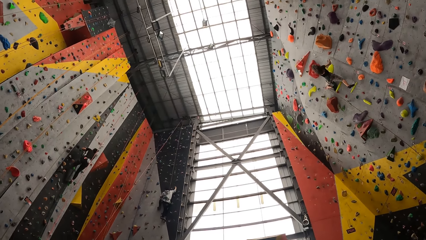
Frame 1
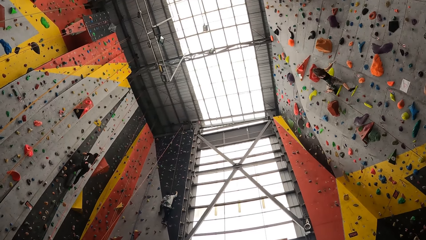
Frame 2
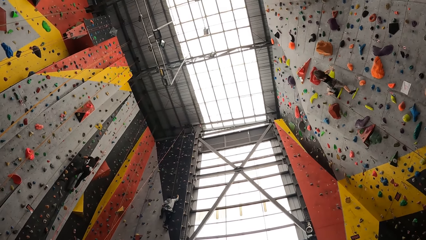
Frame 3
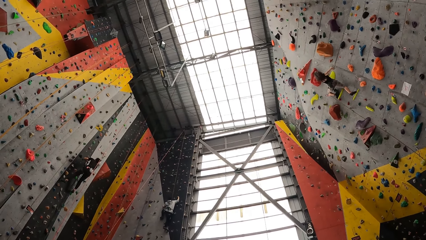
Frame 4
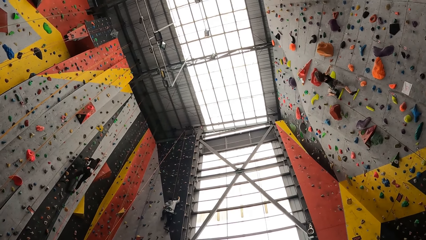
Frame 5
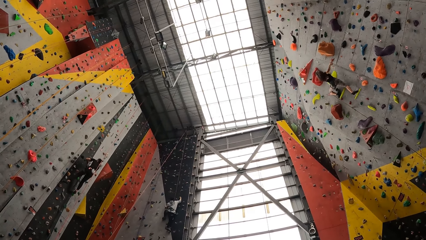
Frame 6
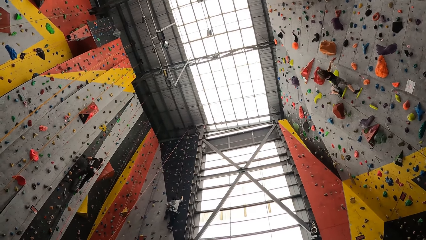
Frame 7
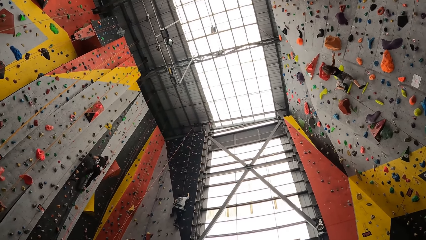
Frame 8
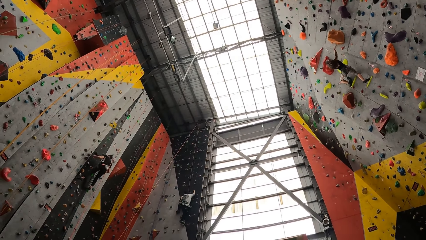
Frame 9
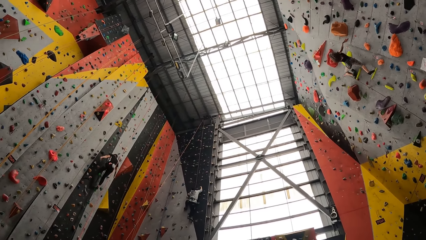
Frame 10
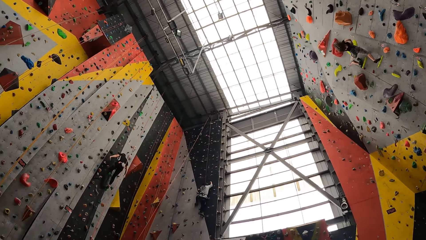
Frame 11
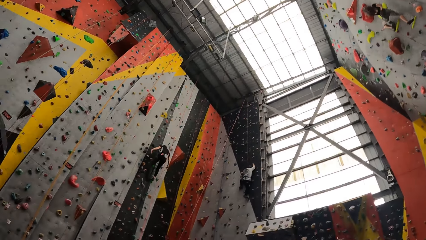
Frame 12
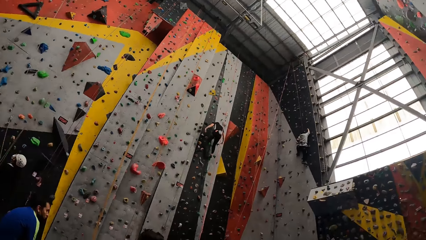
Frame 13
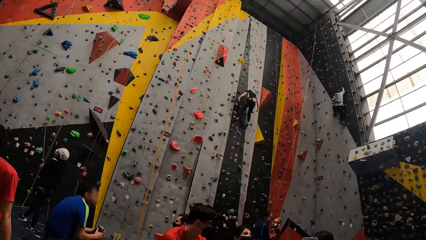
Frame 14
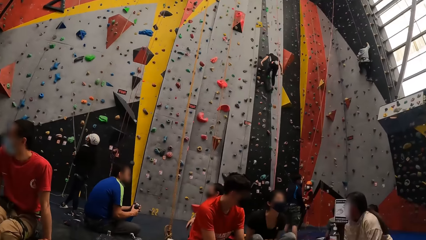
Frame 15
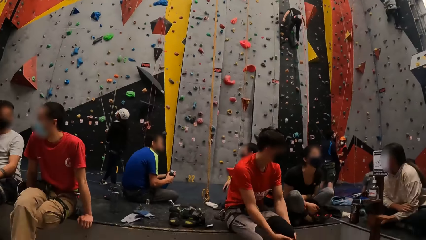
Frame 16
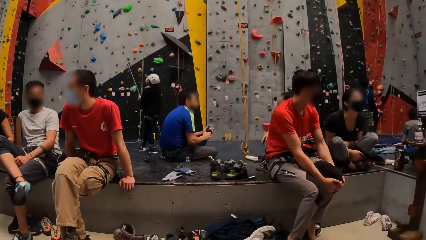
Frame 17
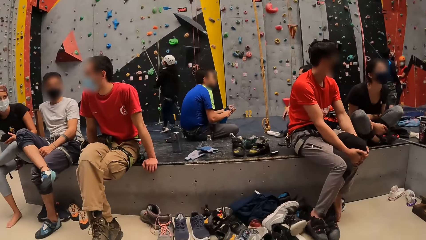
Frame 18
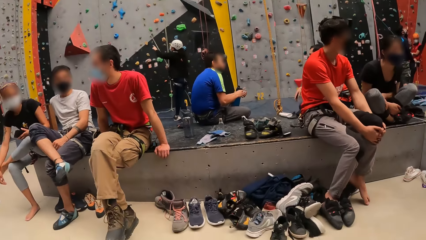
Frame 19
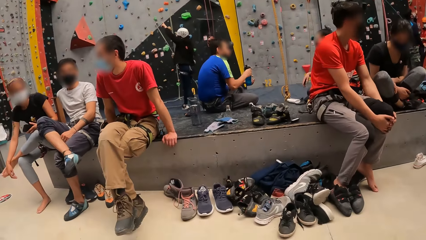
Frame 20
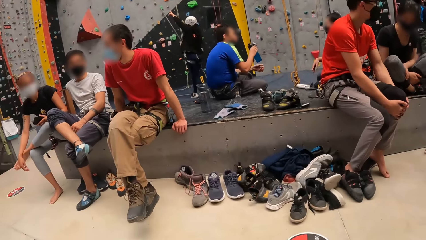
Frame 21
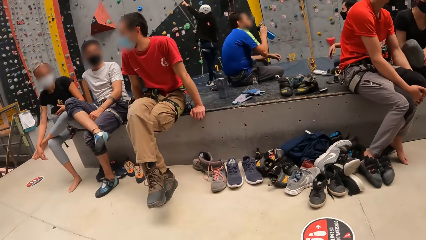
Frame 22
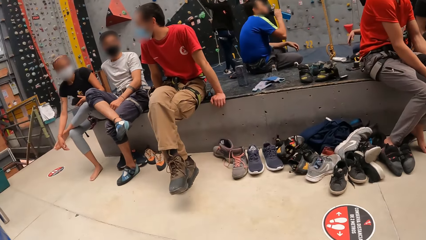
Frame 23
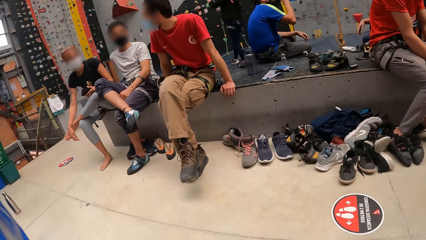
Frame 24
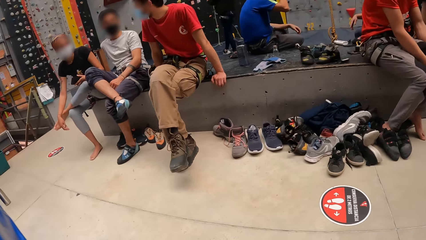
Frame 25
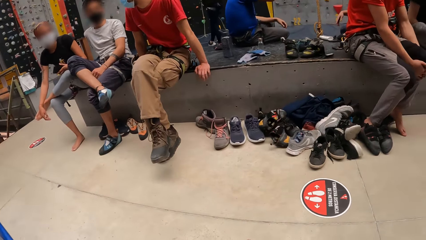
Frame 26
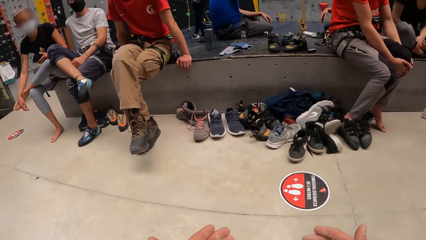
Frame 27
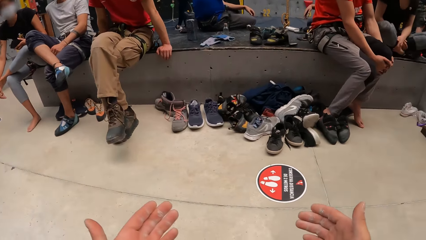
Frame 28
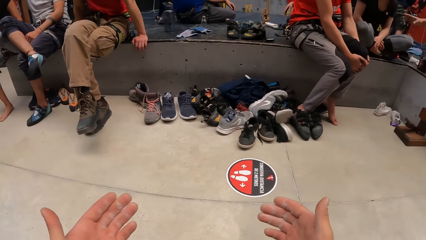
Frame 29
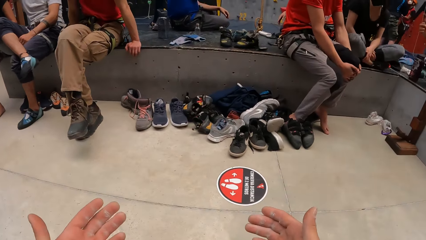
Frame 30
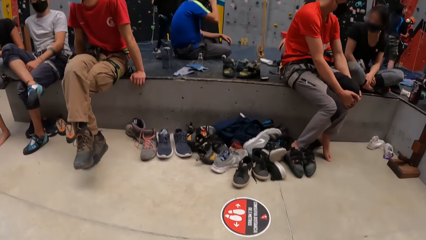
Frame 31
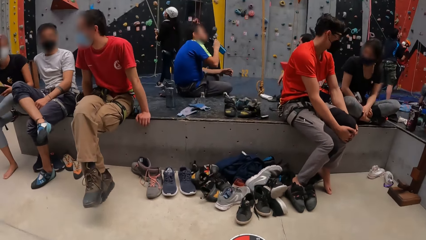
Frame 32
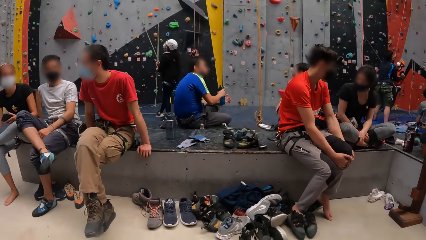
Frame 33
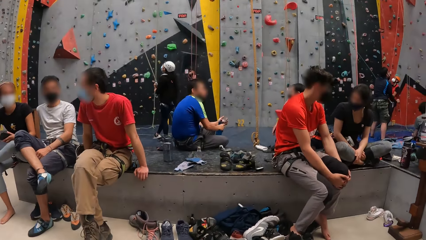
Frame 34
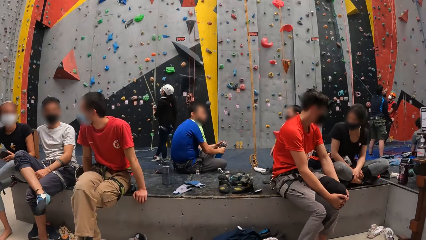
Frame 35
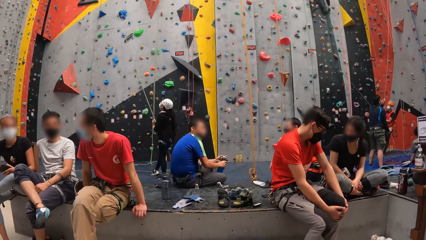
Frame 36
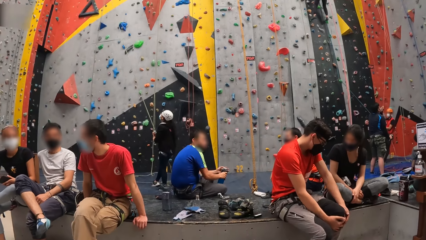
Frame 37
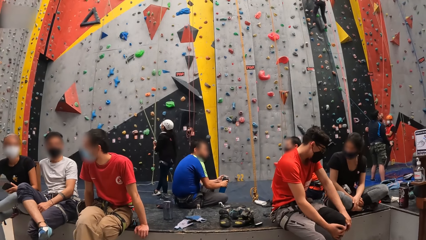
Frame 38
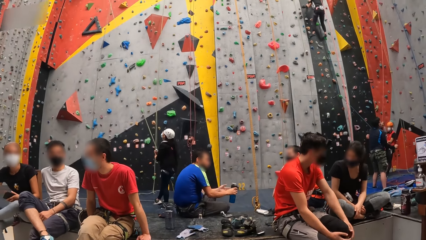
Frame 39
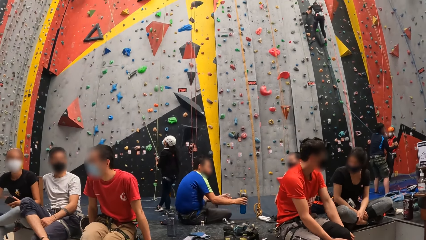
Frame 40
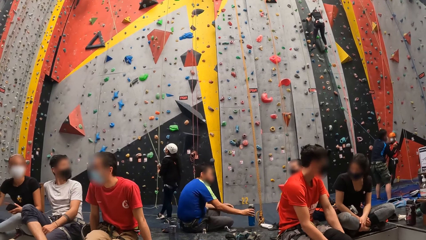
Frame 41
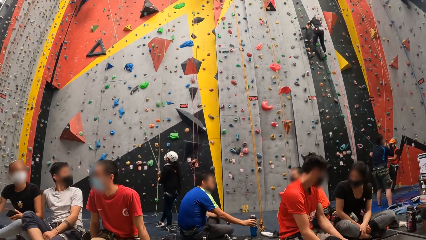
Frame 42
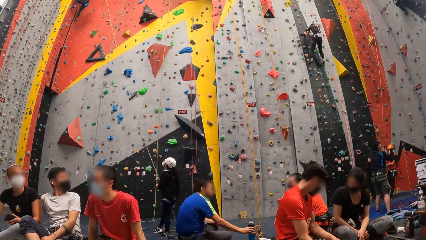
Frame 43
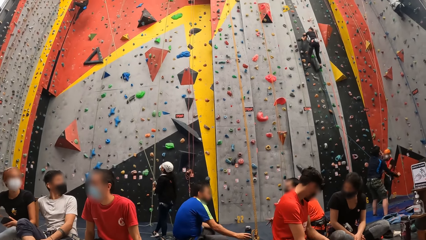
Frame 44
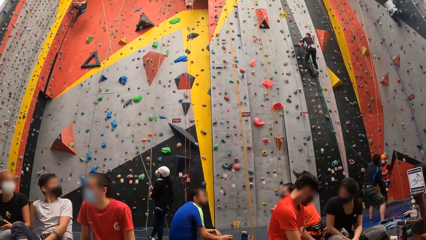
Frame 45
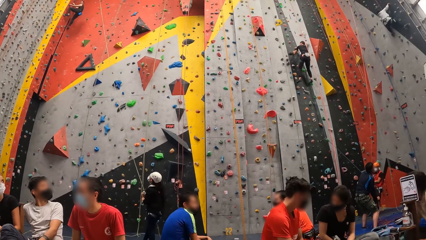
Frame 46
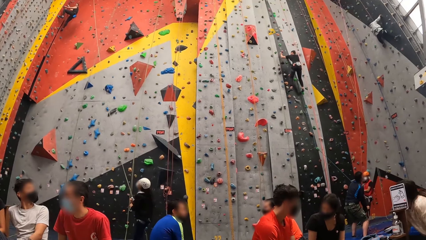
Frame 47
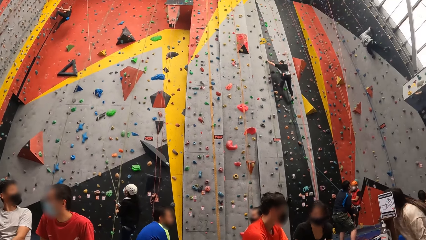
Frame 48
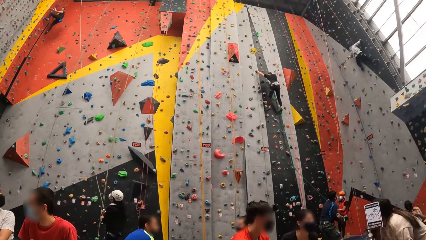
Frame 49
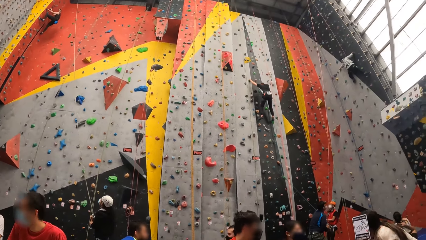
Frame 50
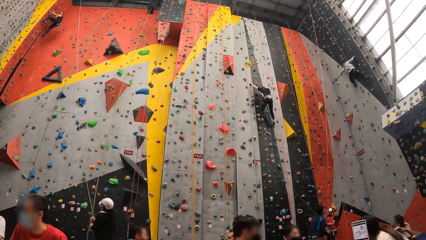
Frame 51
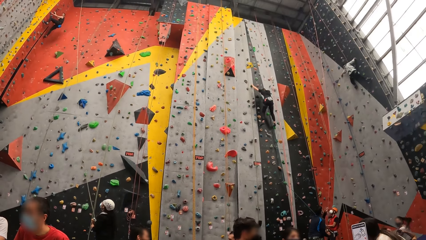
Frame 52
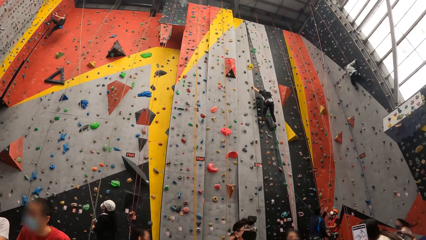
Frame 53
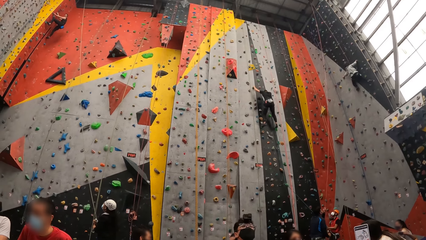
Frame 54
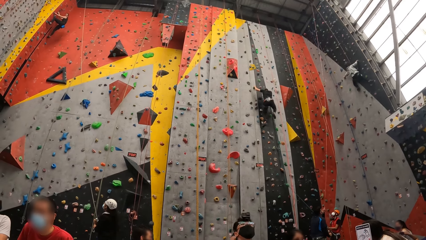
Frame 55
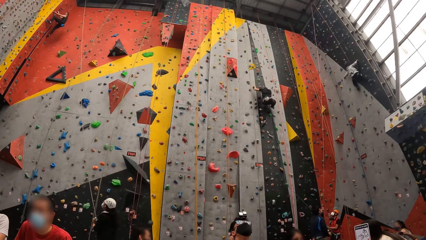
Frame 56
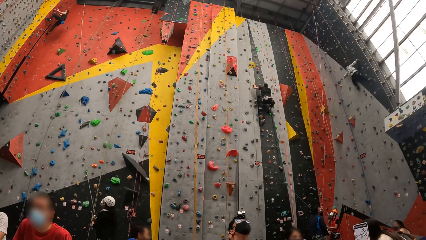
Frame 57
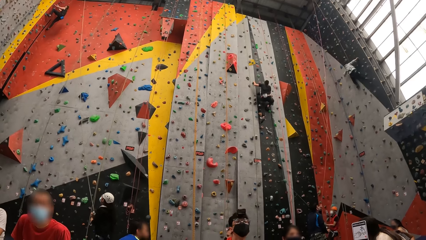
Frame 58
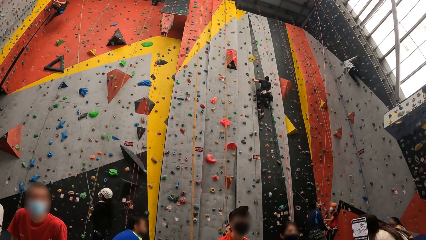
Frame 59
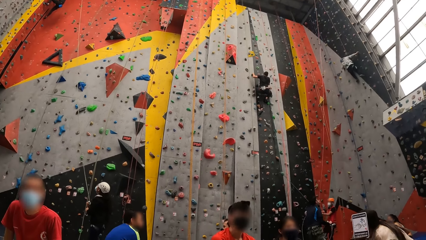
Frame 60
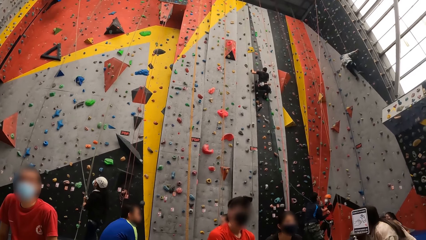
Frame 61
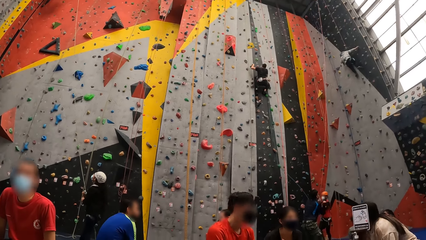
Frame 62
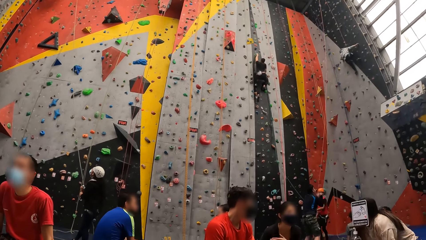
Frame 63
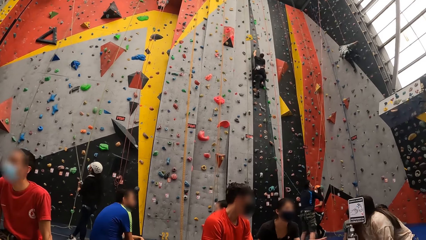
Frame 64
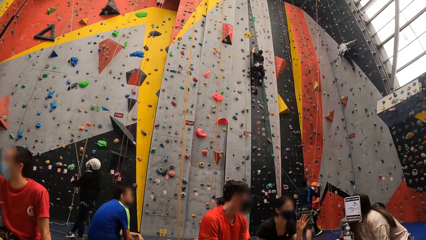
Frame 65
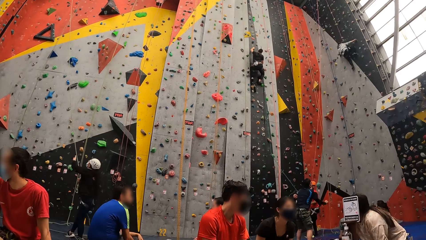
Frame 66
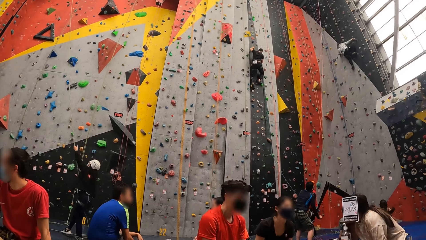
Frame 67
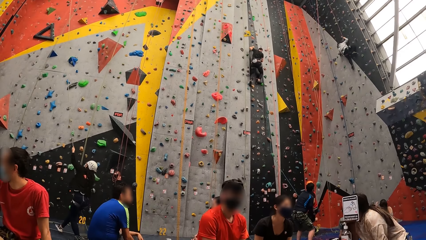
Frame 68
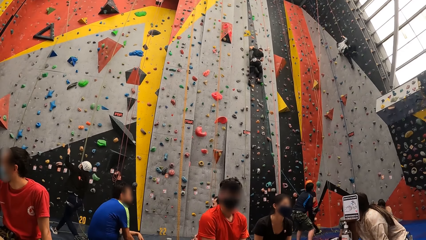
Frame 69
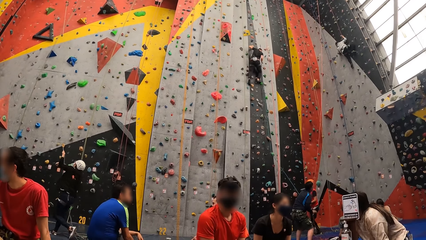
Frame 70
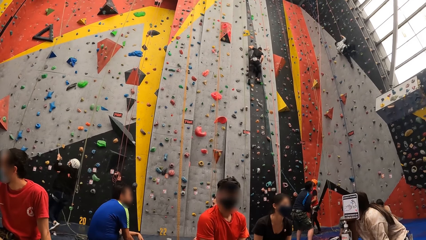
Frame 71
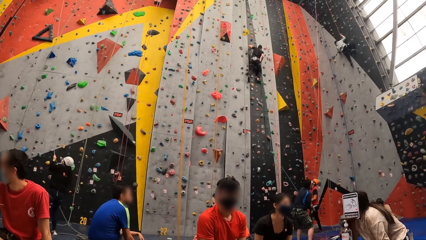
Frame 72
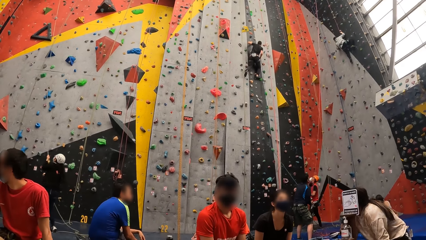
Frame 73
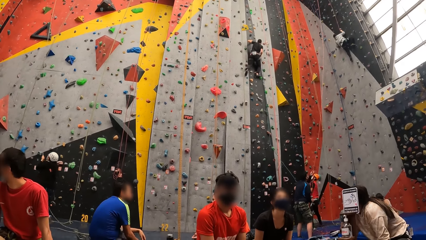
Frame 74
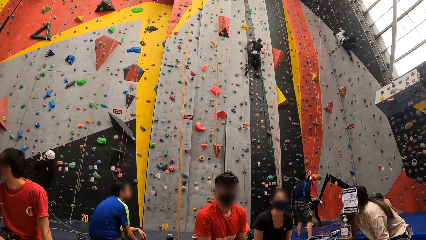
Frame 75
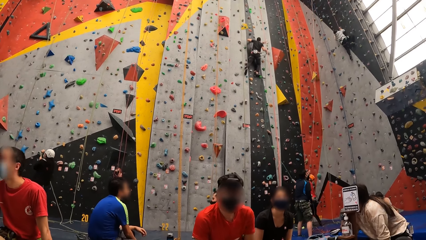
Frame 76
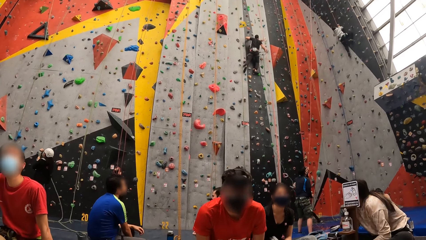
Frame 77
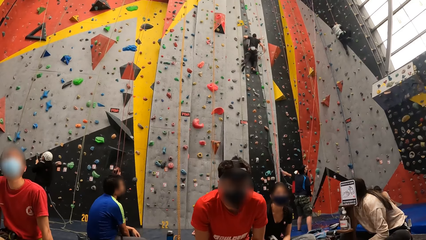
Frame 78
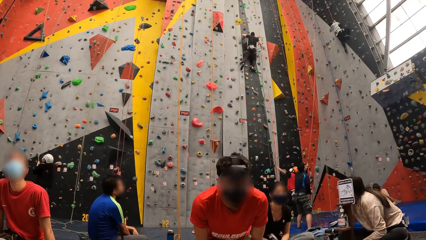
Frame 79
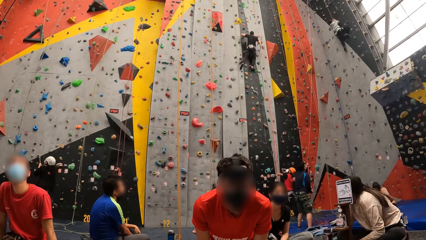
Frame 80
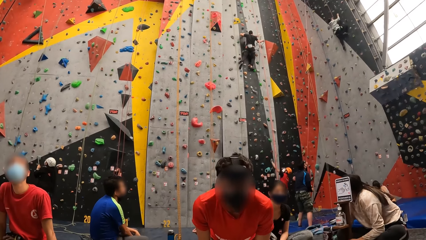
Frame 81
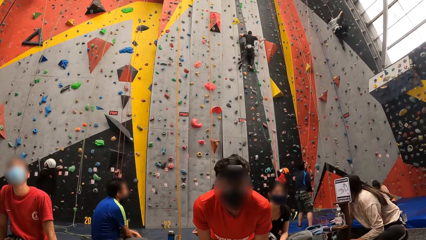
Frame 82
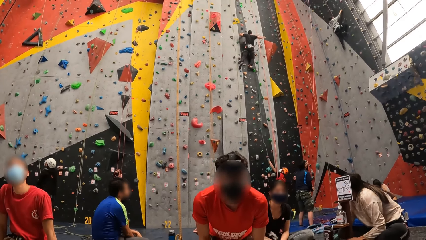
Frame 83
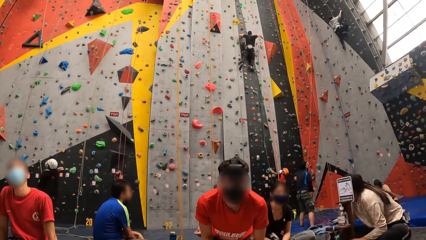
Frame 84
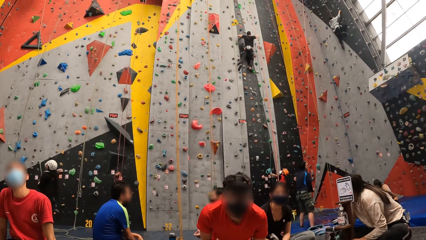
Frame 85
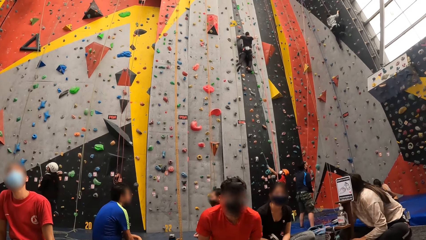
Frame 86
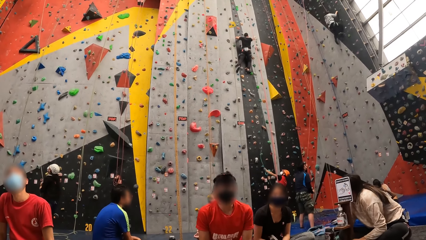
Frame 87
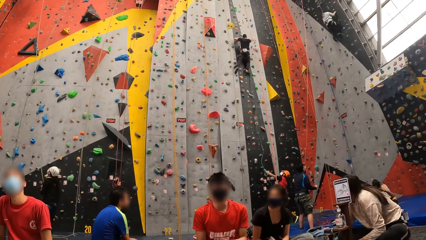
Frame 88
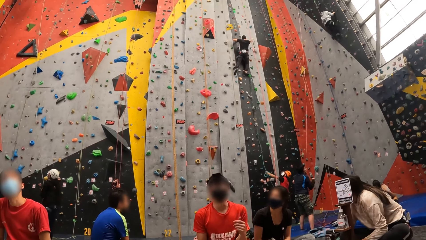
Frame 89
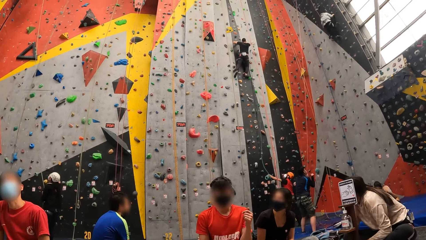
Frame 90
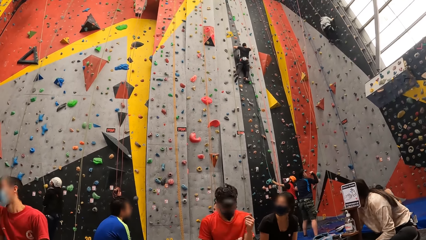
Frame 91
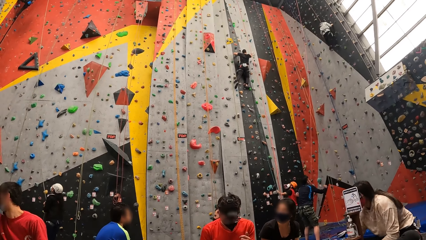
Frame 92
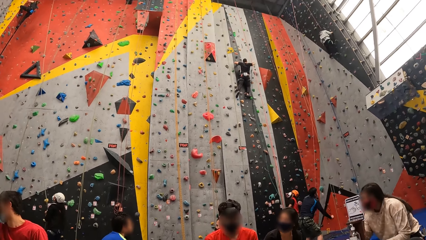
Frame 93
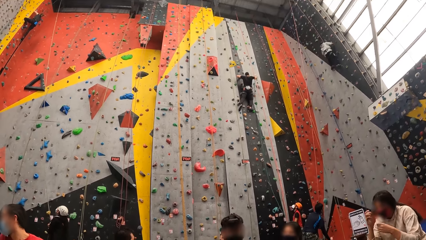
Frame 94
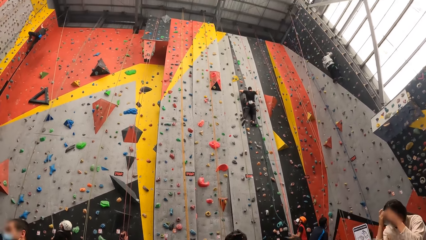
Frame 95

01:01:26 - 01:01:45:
The camera wearer looks at his hands.
